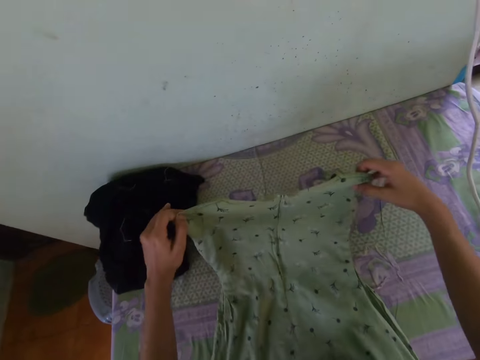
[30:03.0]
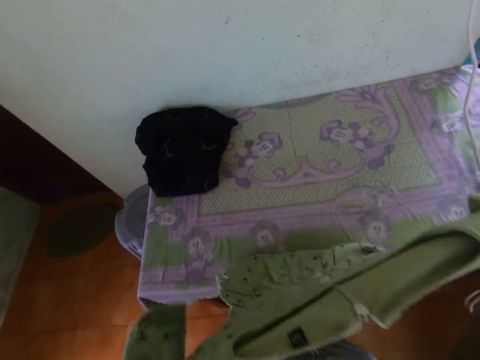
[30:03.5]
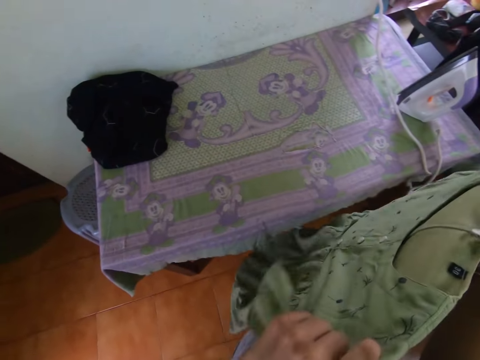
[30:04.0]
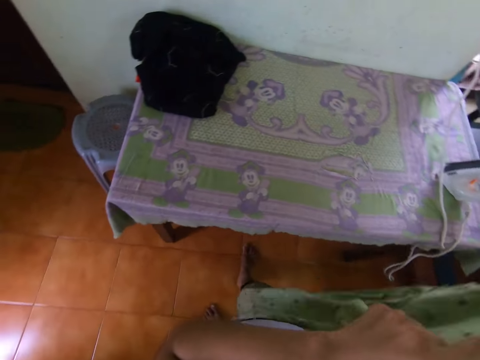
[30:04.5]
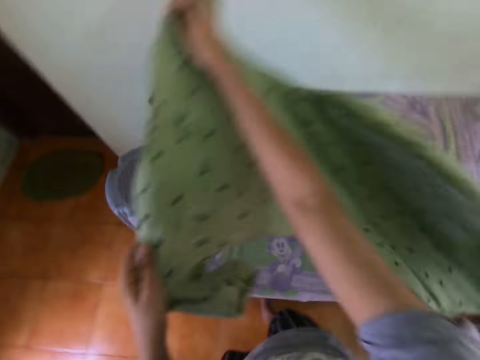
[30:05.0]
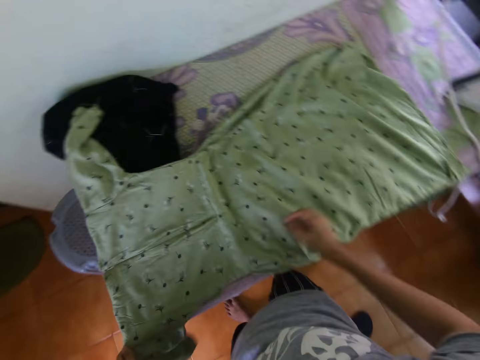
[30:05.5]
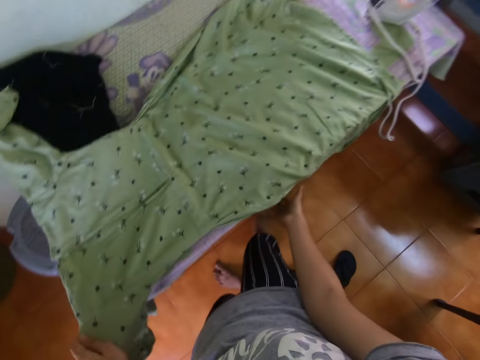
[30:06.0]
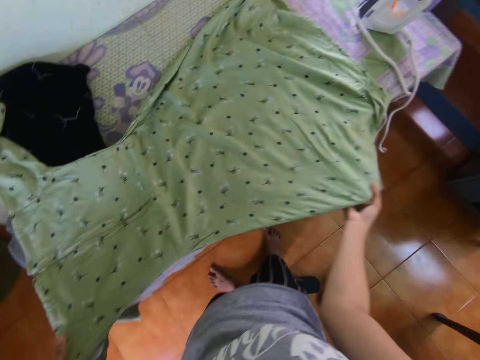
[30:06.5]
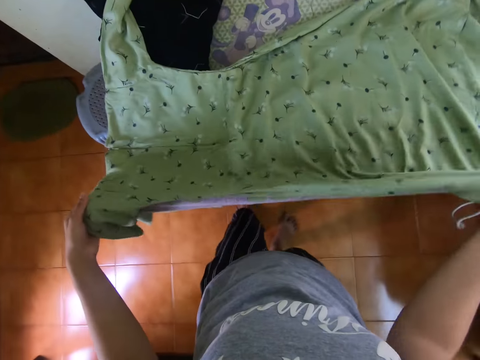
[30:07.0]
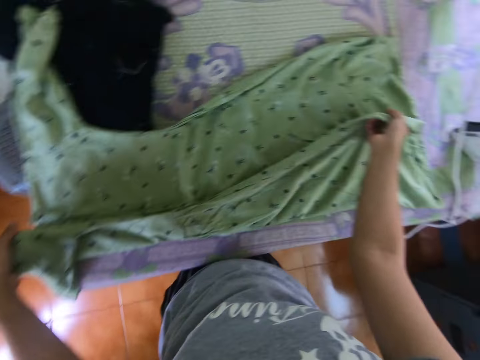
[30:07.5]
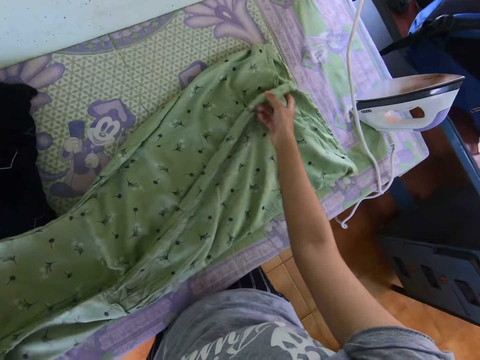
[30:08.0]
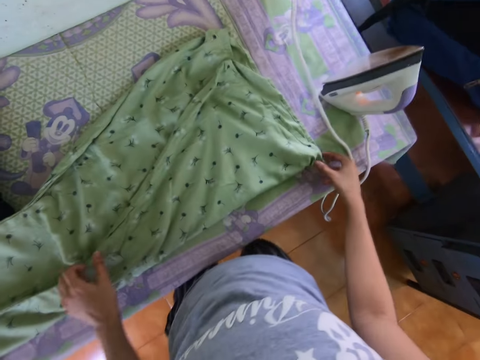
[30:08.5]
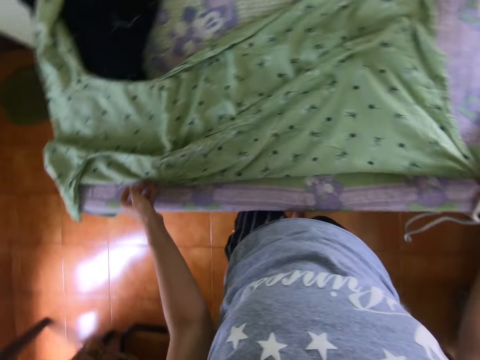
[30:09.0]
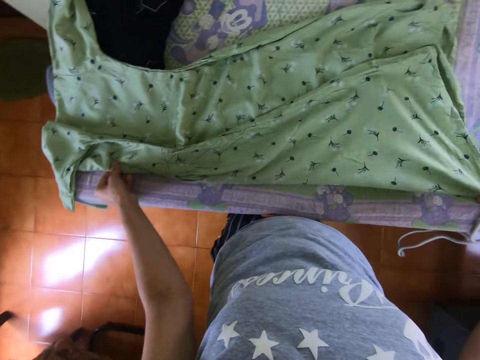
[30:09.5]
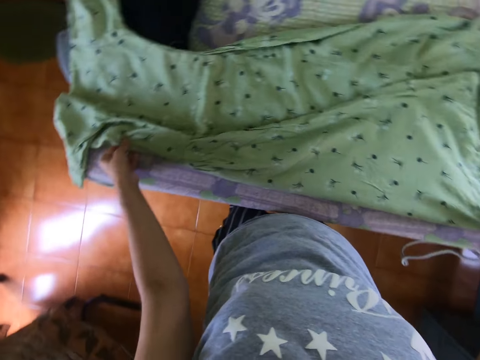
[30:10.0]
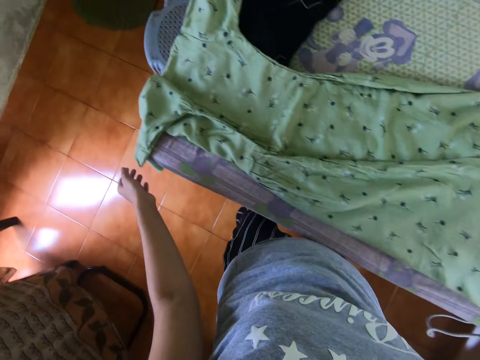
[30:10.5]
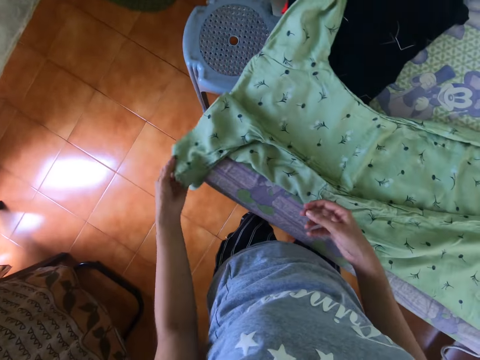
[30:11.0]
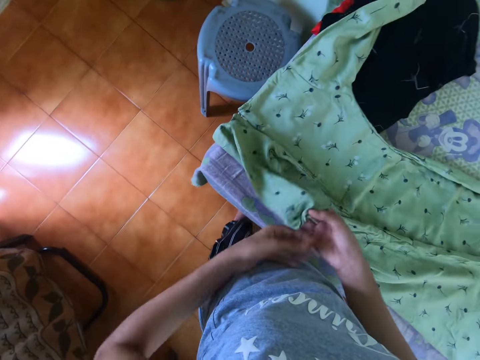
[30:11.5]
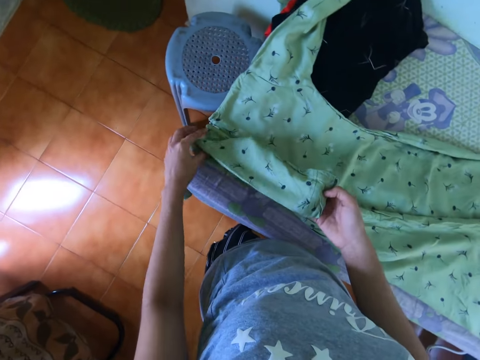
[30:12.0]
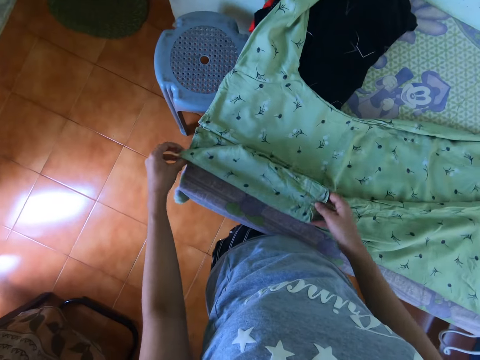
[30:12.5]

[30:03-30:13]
The camera wearer lifts the dress. They place the dress on the table. They fold the dress.

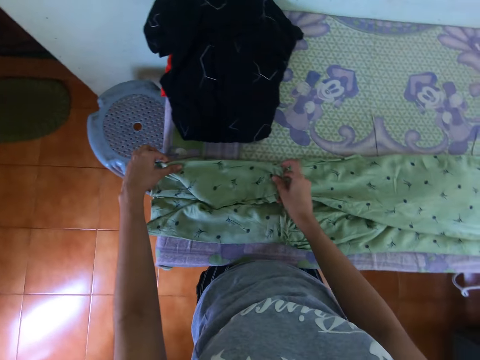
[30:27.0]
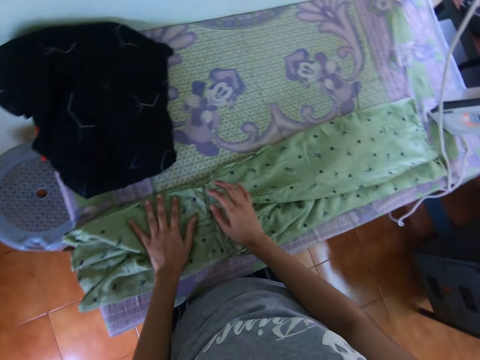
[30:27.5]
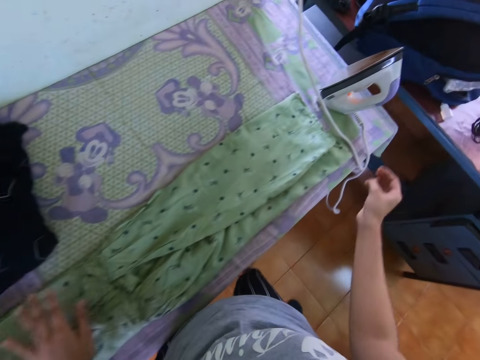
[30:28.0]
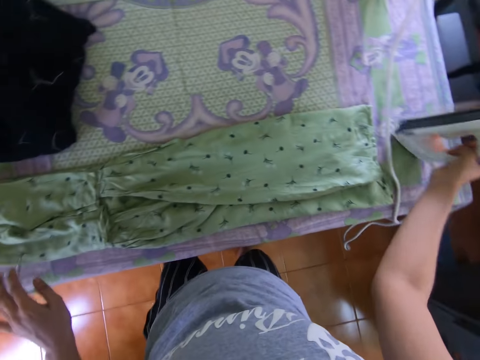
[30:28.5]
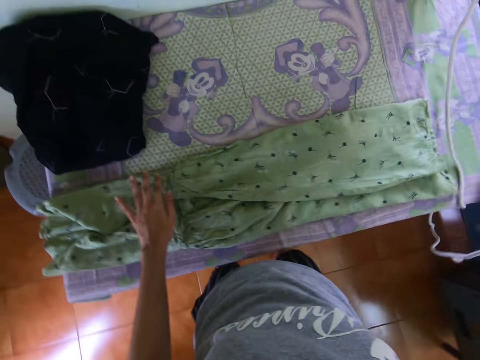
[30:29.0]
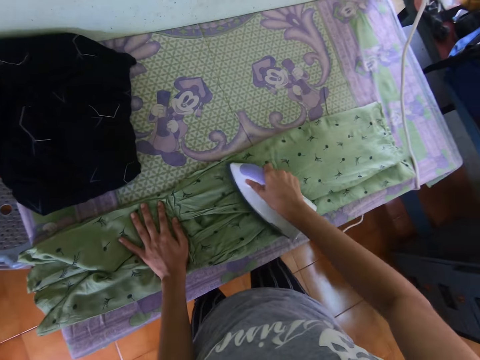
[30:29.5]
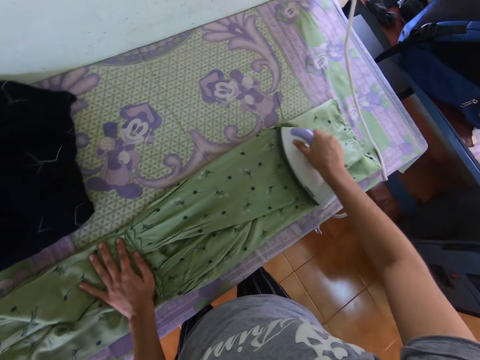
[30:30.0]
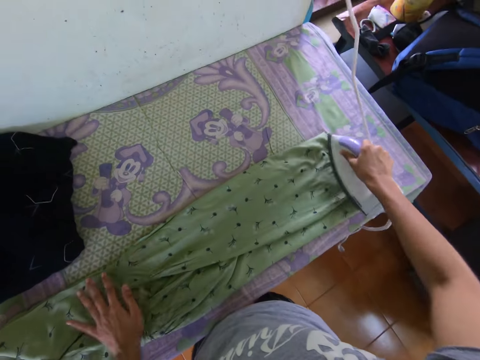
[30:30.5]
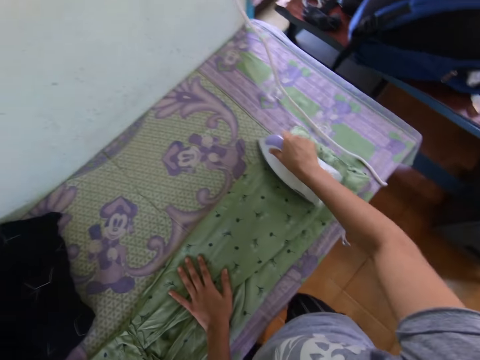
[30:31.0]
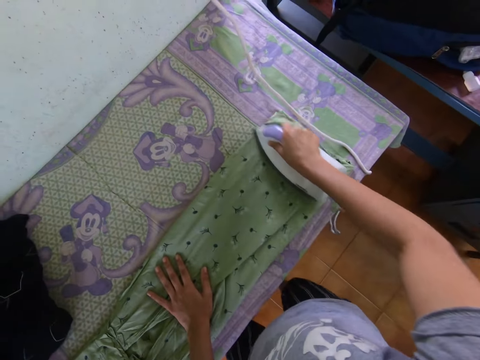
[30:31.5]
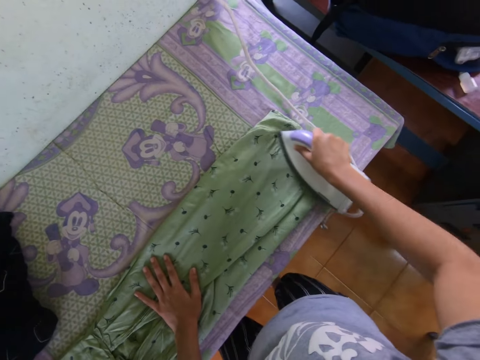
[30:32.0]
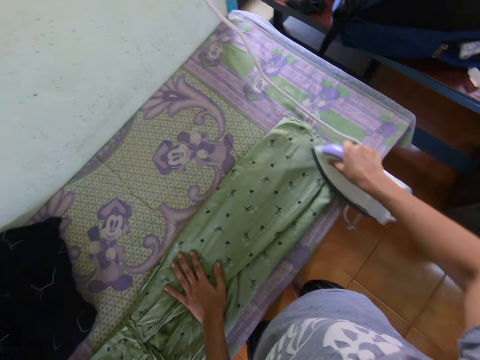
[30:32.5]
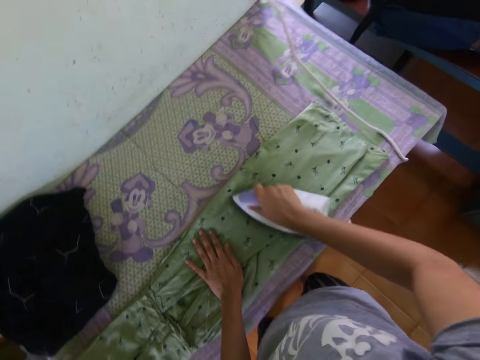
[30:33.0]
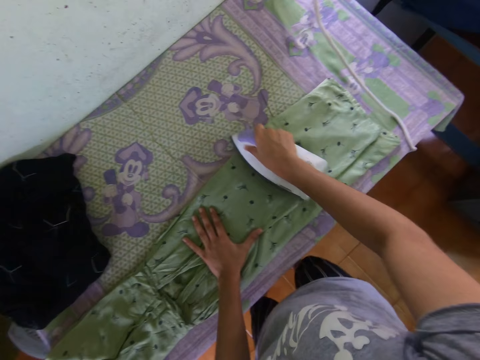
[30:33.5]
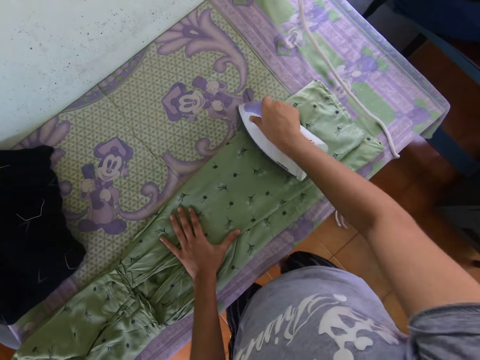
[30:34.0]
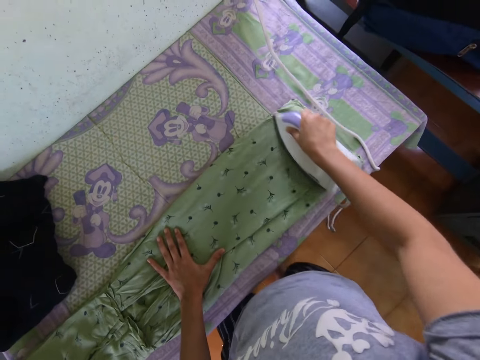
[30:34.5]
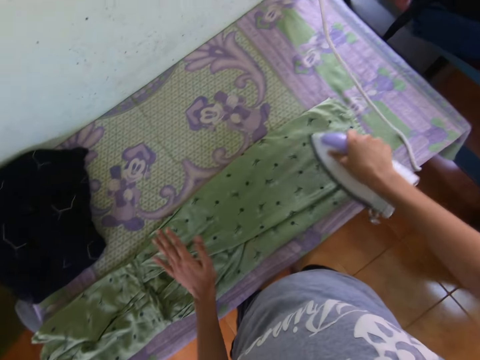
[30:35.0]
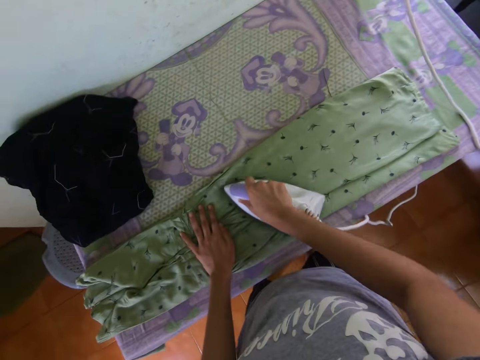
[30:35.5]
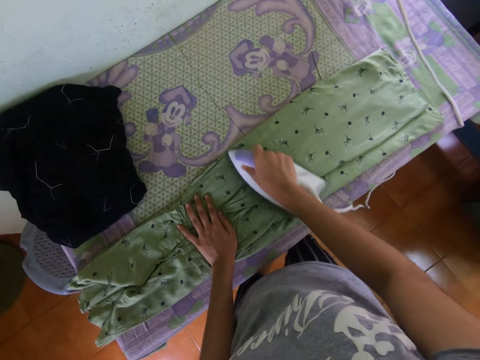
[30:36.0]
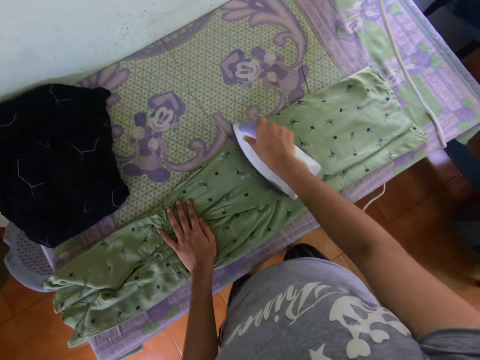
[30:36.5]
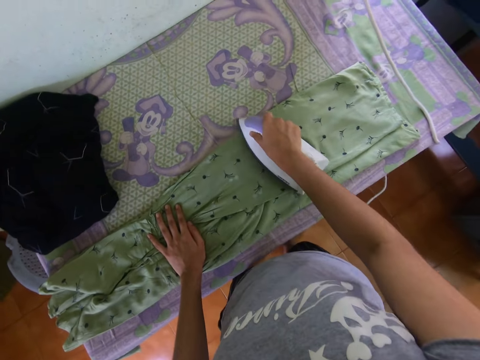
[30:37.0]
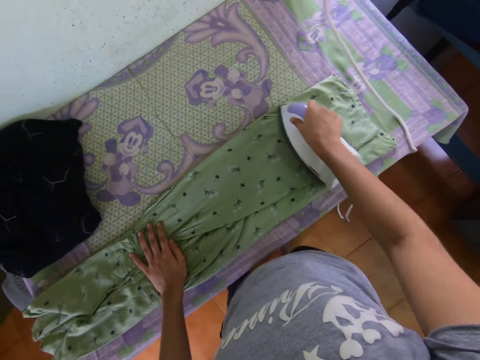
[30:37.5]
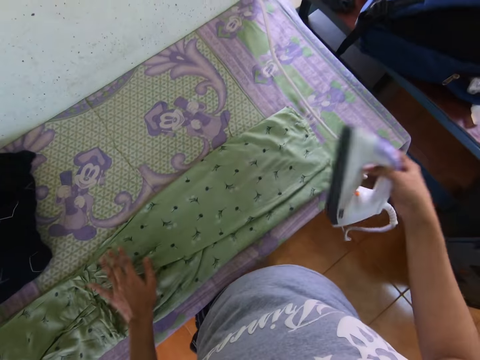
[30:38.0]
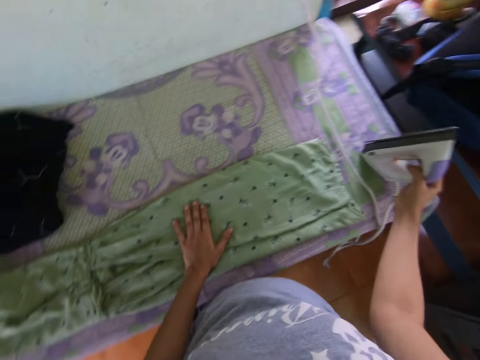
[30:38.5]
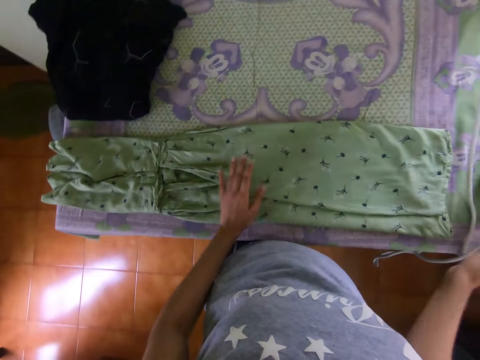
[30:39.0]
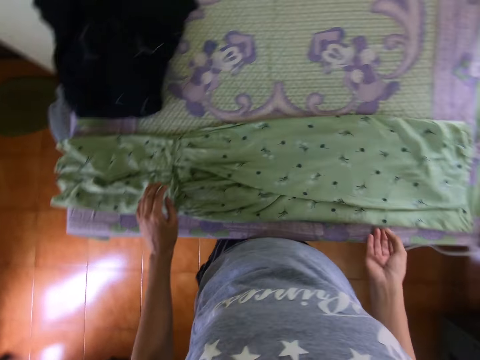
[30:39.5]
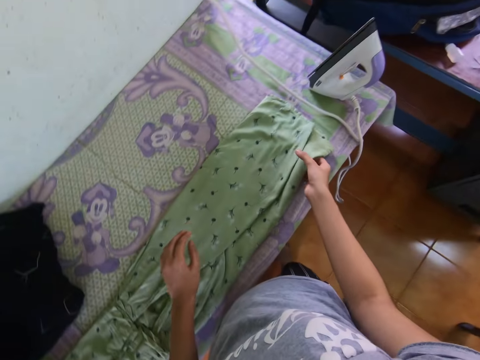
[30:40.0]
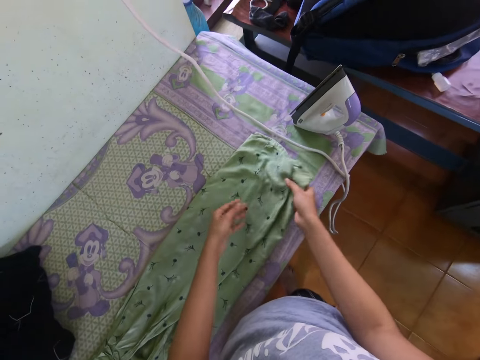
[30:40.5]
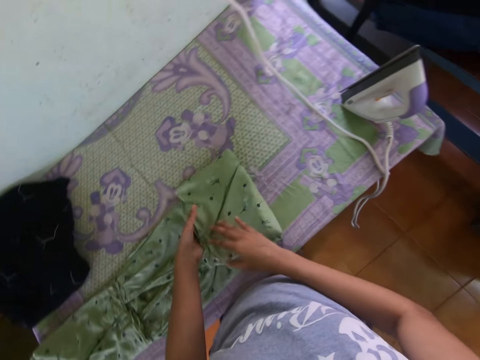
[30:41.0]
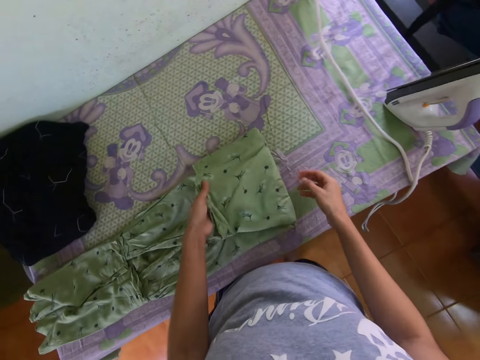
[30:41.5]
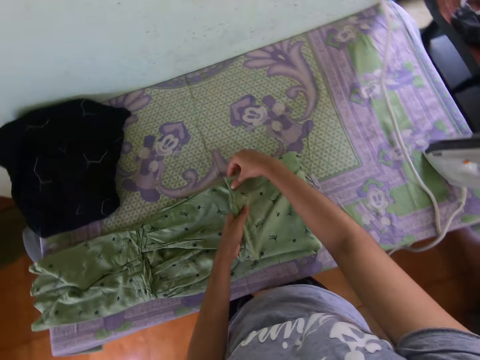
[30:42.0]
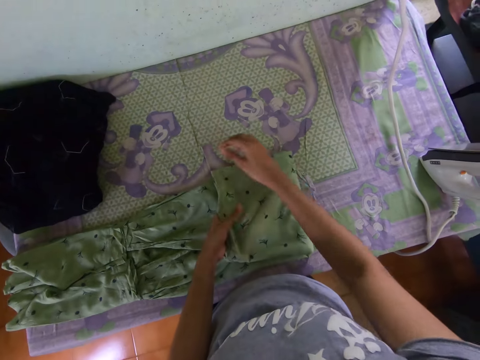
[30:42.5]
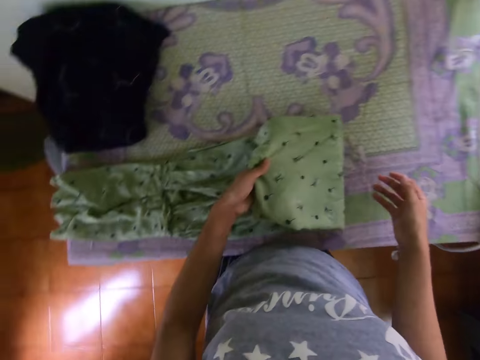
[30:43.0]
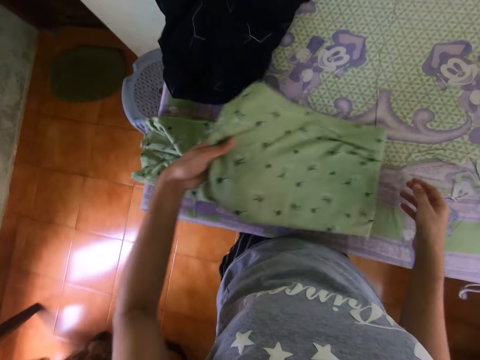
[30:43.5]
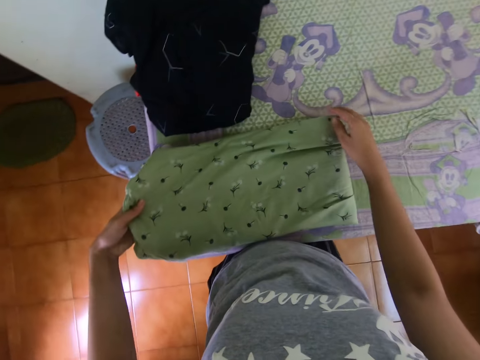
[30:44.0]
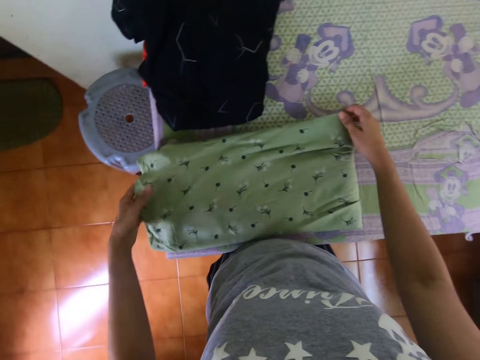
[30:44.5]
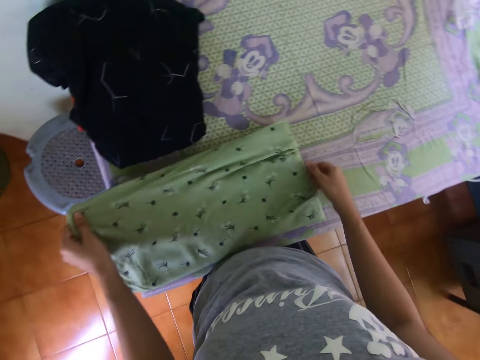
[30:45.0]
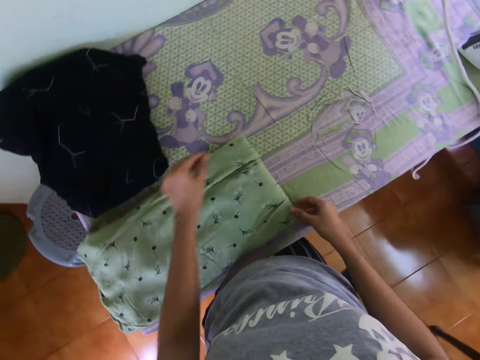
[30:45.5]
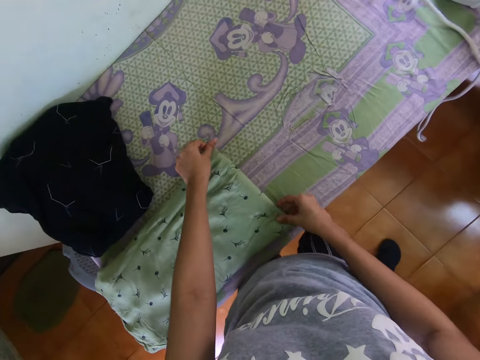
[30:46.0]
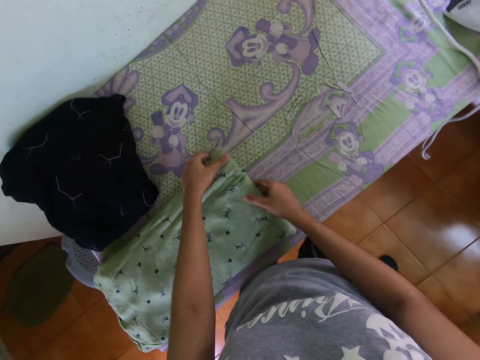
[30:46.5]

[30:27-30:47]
The camera wearer picks up the iron box from the table. They iron the dress. They place the iron box on the table. They fold the dress.
